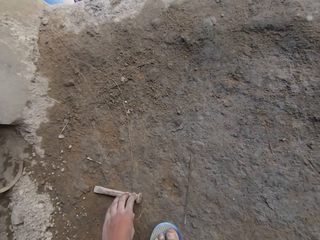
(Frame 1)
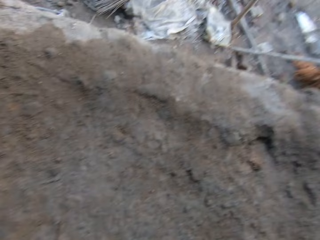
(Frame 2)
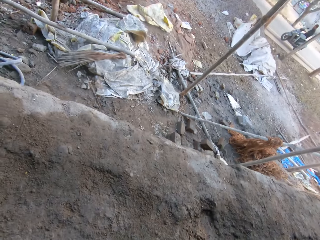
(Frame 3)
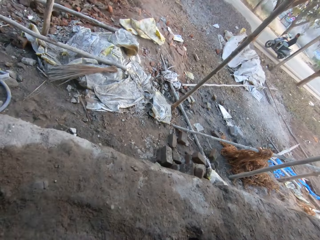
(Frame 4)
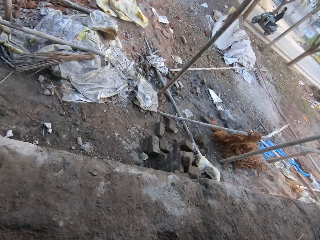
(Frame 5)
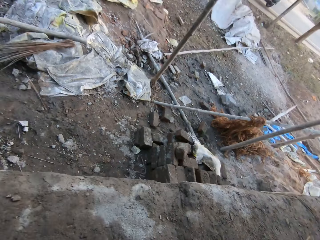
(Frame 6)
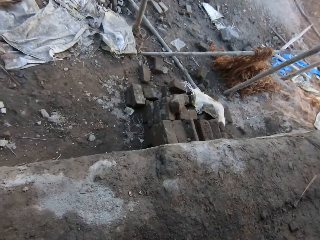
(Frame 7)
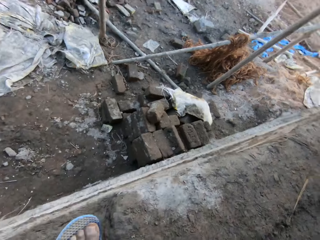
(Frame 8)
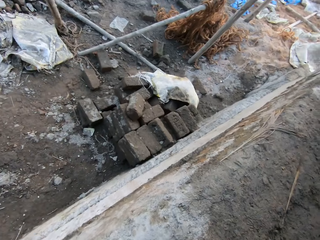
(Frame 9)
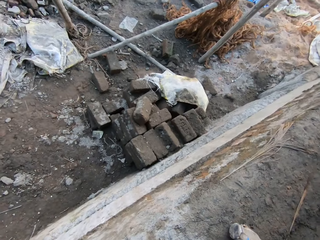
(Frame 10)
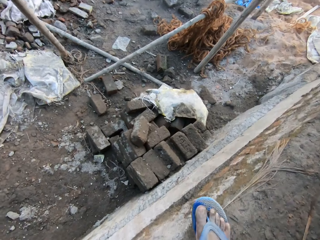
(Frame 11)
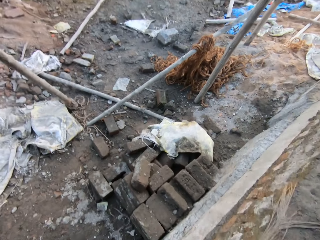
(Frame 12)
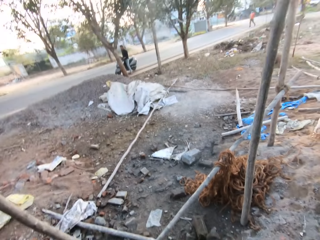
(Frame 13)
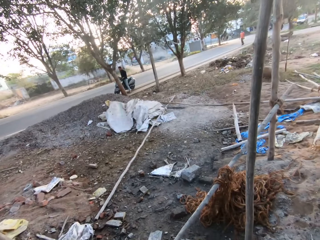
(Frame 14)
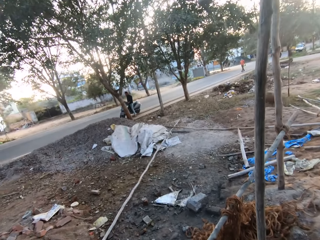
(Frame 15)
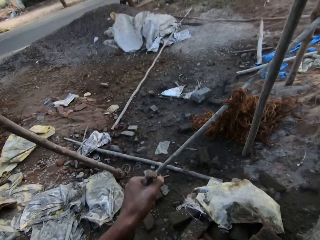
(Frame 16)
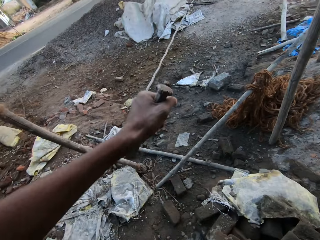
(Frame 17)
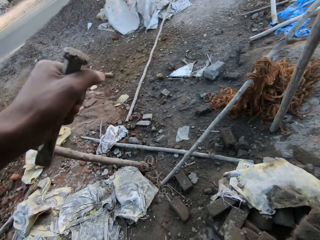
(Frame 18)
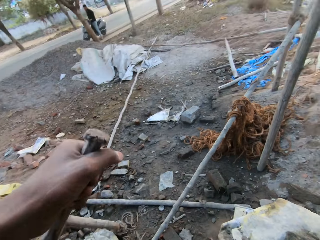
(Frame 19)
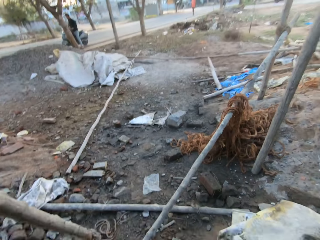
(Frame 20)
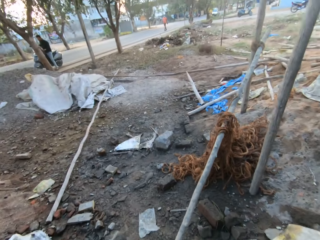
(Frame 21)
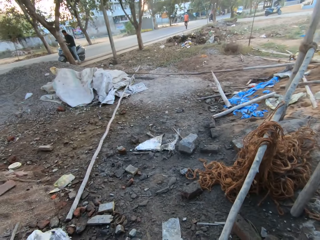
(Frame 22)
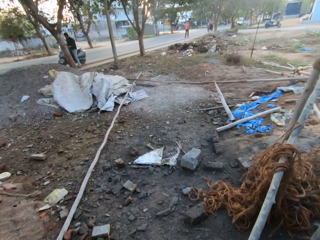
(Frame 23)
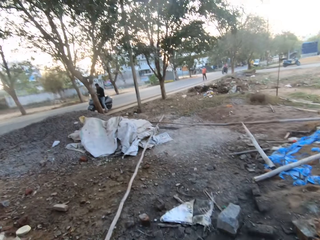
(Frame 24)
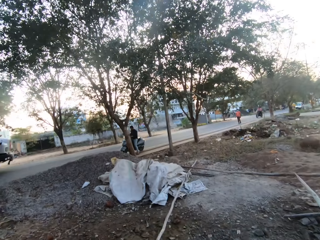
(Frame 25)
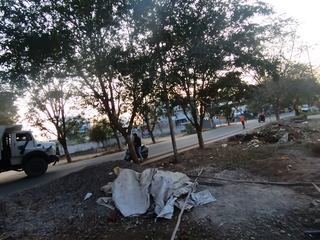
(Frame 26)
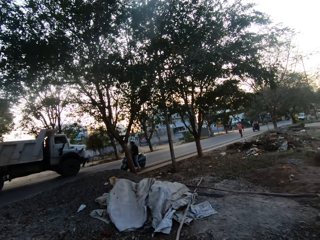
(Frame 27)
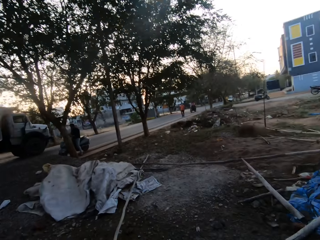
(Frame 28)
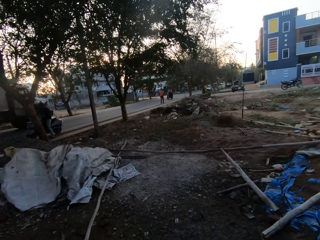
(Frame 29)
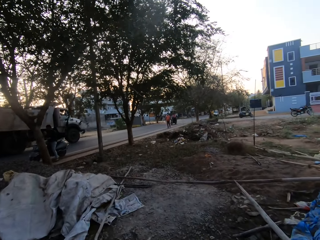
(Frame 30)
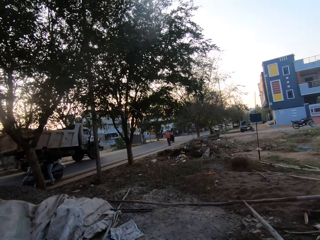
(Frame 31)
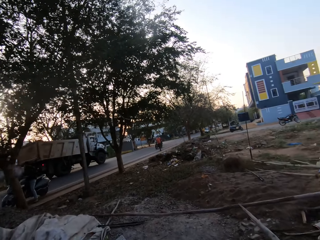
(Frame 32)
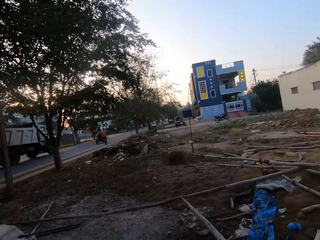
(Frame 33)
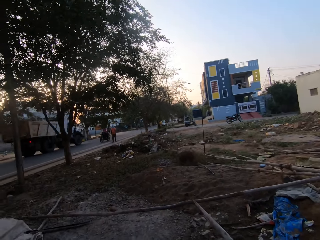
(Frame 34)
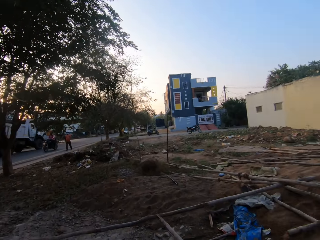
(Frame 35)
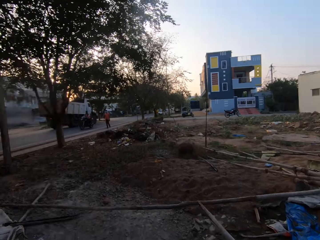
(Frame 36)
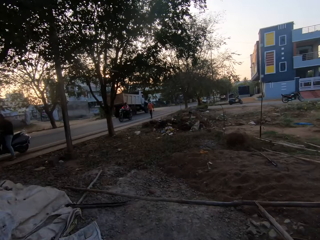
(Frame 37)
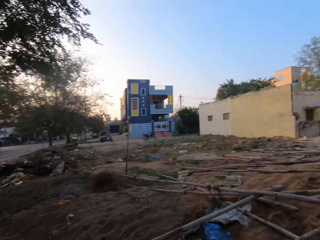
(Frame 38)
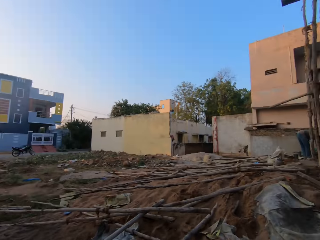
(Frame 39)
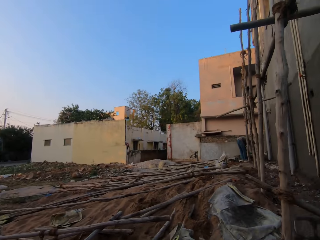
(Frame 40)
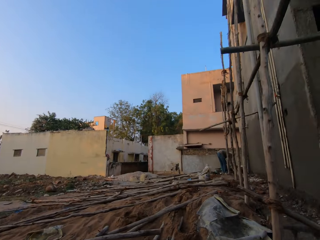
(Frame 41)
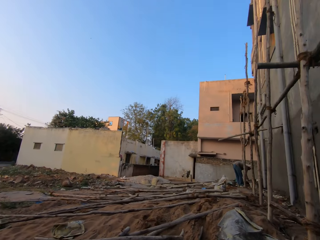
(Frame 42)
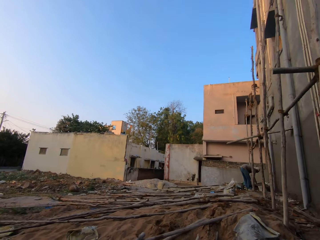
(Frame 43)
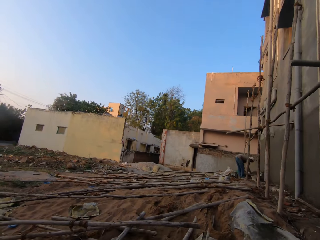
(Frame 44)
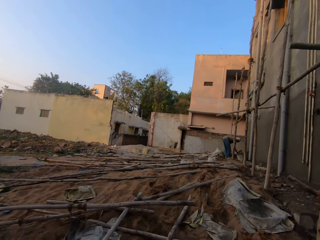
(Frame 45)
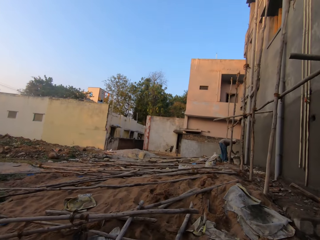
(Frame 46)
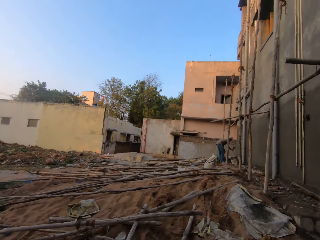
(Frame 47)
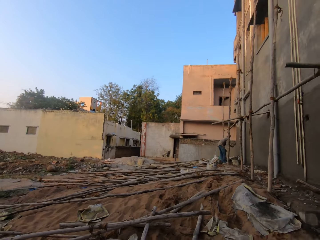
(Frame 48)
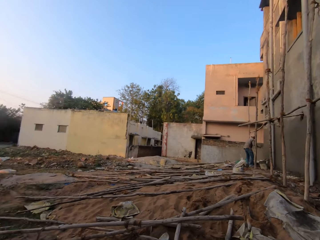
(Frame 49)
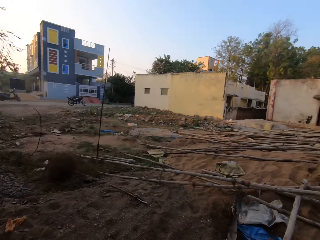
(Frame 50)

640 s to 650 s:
The camera wearer picks a hand chisel on the floor of the site building. He reaches for an iron stick with his left hand. He walks out of the room of the building site. He holds the iron stick in his left hand.

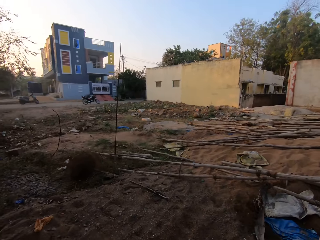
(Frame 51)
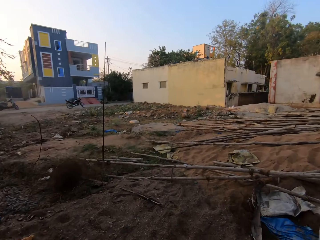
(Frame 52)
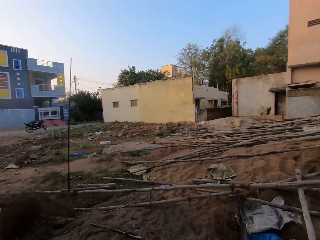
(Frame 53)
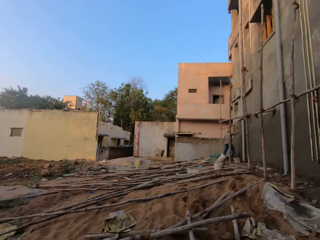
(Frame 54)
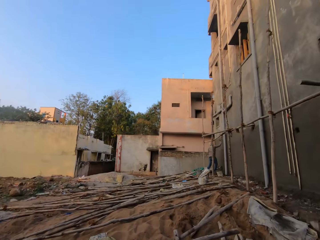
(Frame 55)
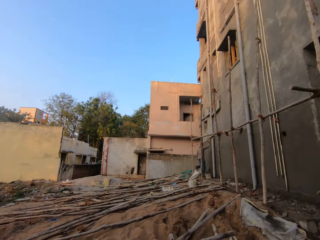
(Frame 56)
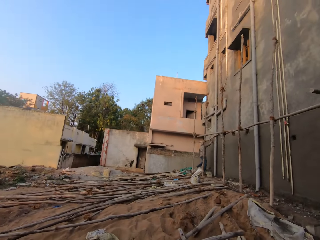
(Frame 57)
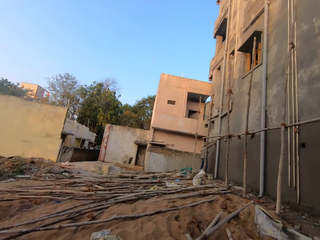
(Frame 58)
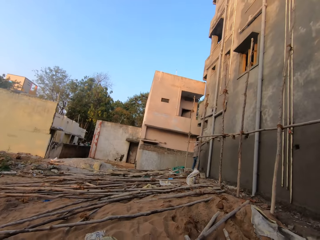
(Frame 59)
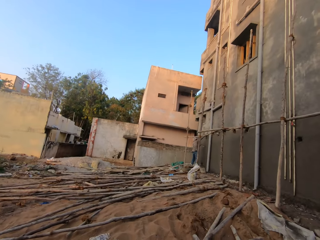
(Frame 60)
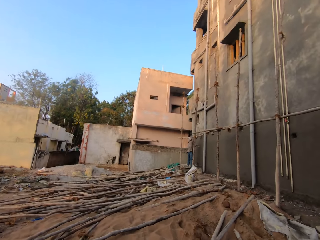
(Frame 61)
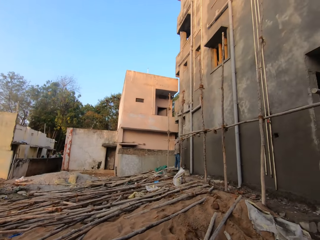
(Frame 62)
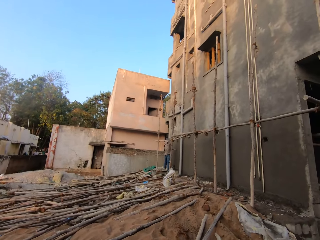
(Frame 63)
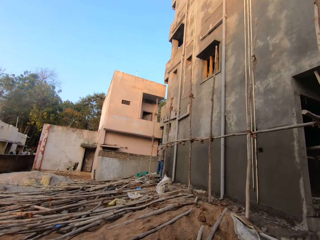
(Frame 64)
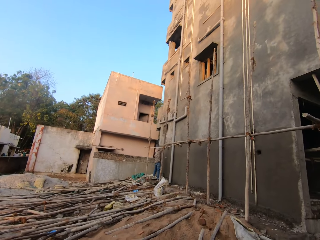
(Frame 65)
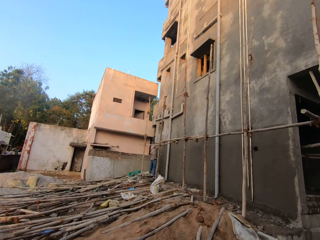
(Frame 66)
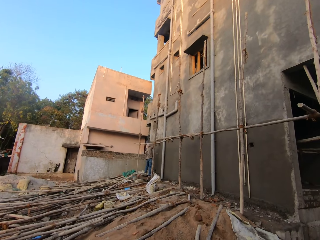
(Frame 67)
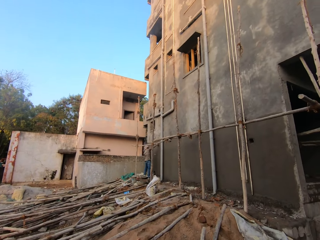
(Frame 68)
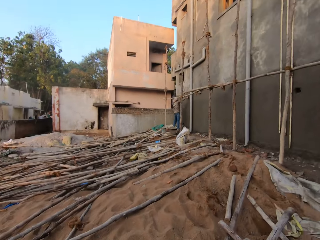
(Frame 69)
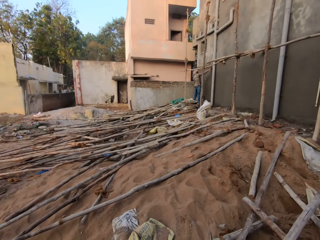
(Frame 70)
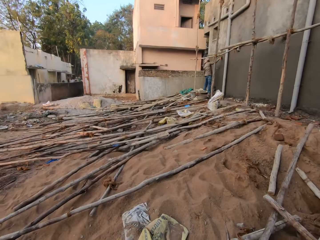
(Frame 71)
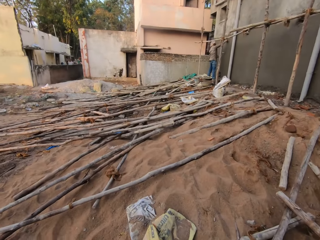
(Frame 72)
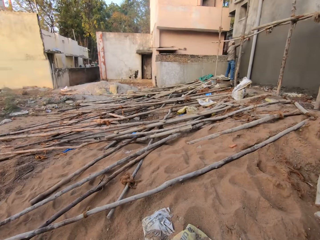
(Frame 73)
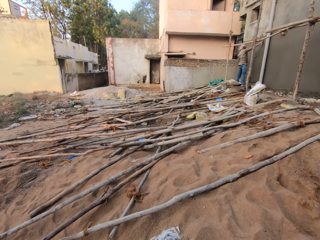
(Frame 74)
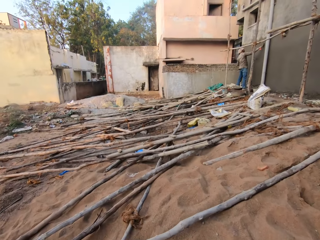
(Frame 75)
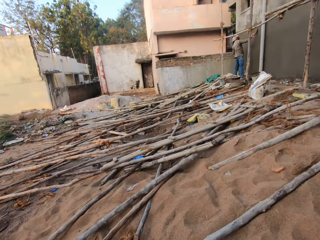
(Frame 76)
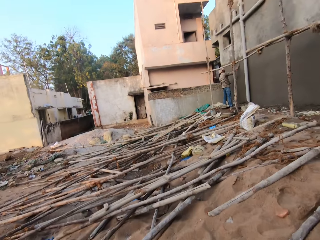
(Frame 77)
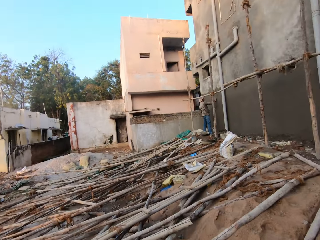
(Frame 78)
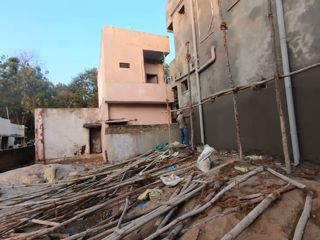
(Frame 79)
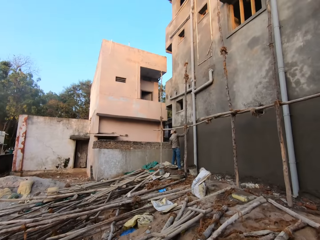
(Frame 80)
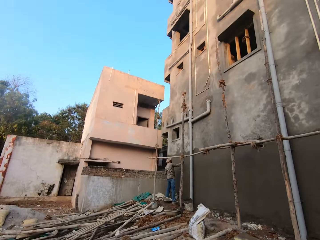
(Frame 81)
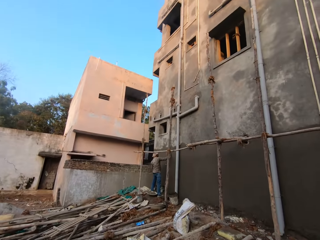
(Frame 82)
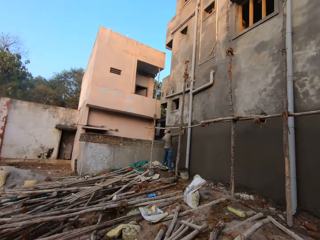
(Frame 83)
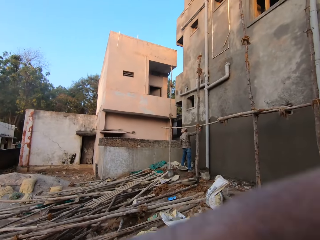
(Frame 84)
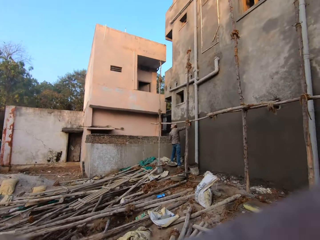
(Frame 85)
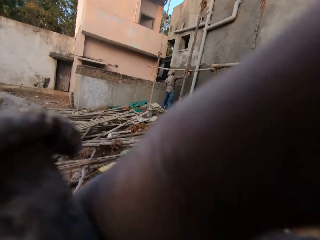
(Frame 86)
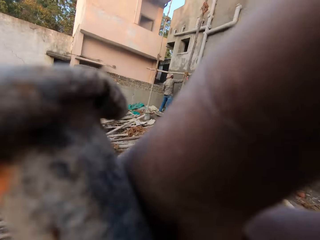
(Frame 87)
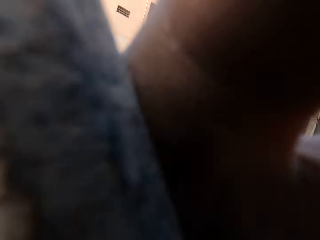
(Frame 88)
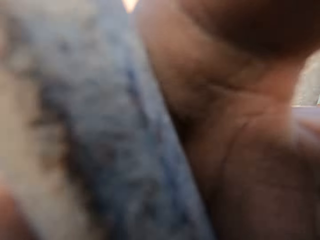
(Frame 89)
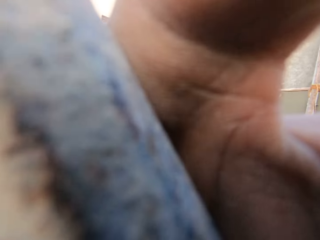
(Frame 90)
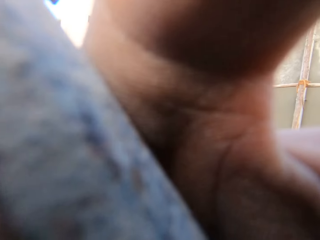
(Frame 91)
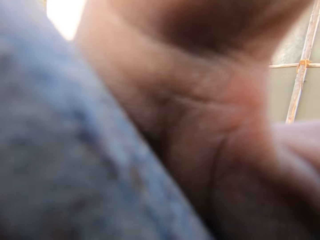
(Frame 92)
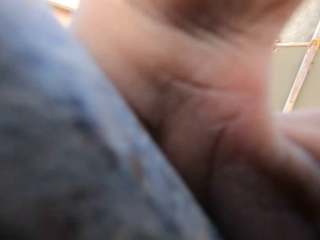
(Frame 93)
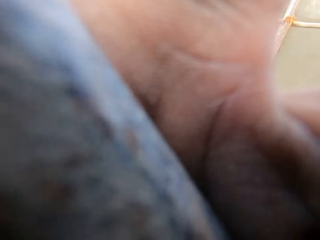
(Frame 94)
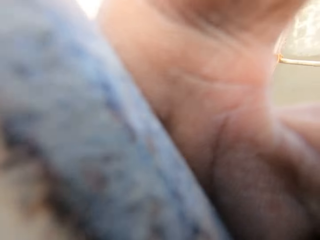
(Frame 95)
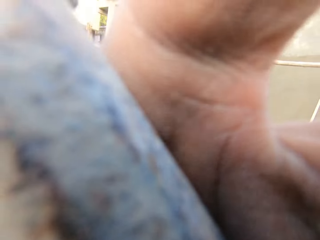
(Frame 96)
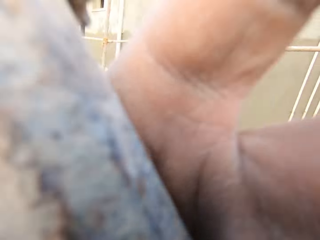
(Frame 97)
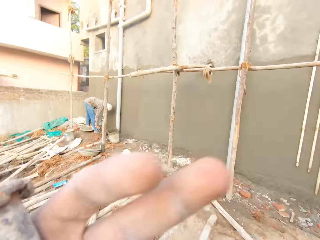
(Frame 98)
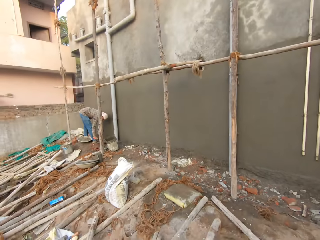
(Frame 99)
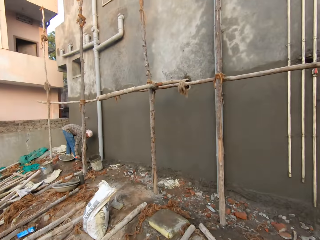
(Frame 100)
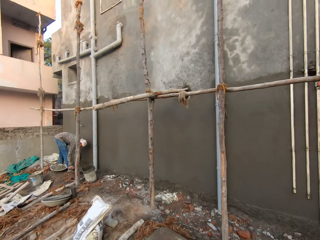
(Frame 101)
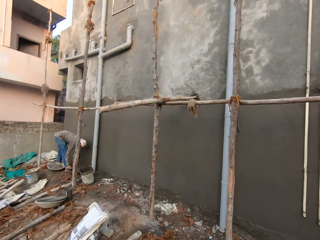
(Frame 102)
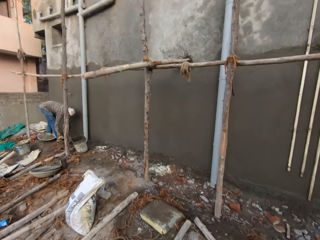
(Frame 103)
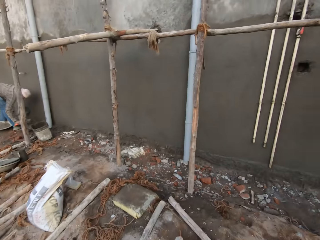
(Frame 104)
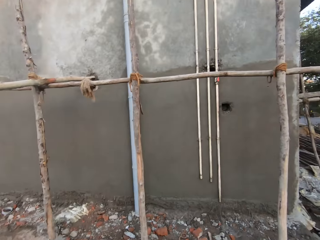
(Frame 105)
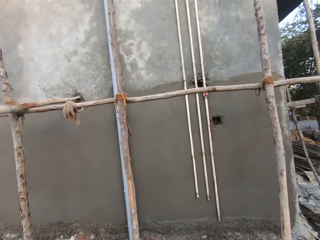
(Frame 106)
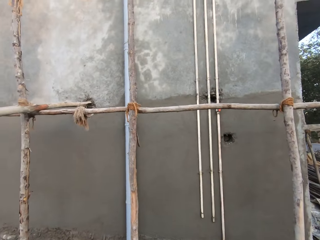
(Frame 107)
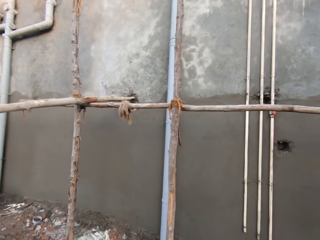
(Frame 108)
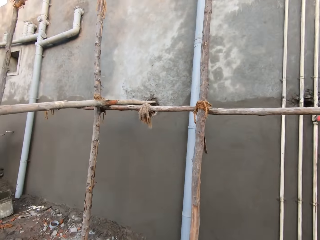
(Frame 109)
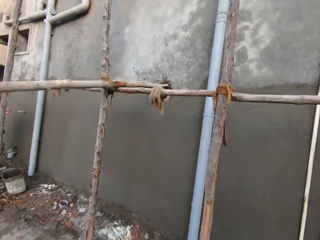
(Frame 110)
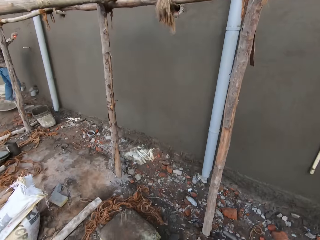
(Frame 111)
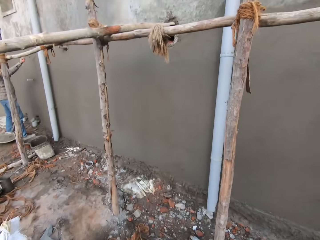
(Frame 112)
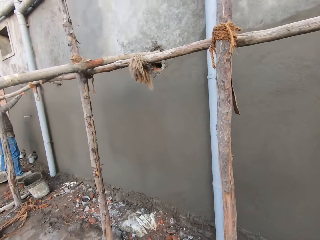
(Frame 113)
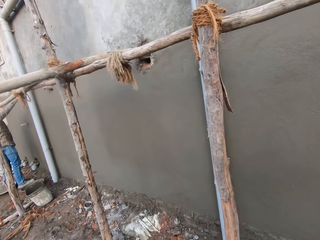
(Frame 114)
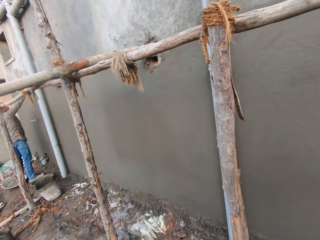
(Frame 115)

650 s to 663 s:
A man rubs cement on a wall with a trowel in his right hand. The camera wearer walks towards the man. He fixes the camera on his head. He adjusts his glasses with his left hand. The man bends towards the ground.
